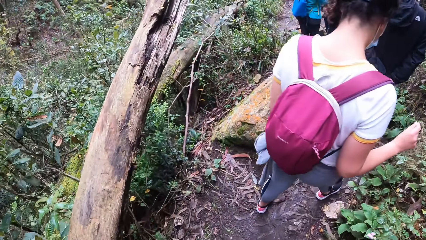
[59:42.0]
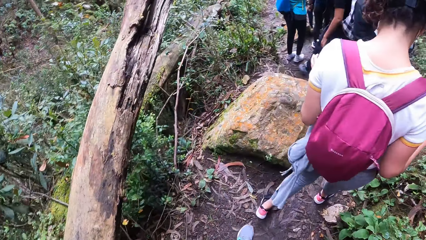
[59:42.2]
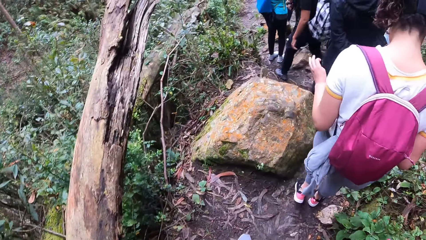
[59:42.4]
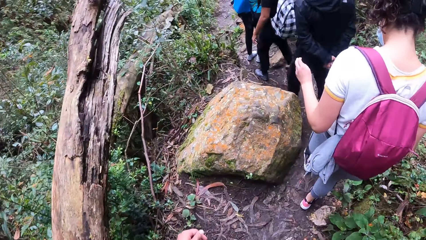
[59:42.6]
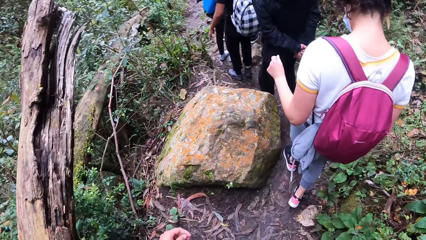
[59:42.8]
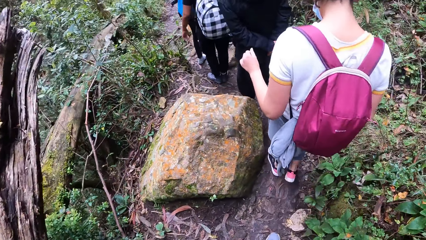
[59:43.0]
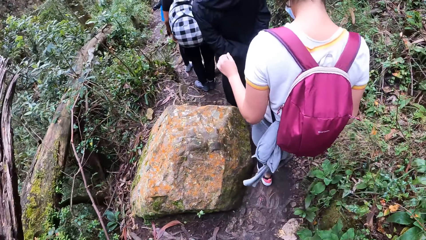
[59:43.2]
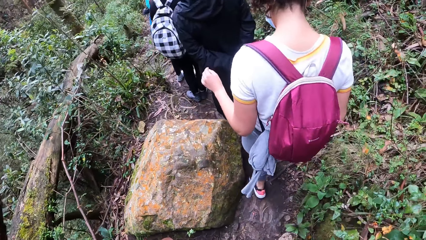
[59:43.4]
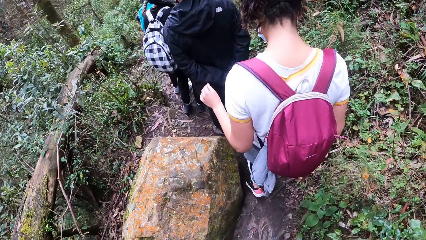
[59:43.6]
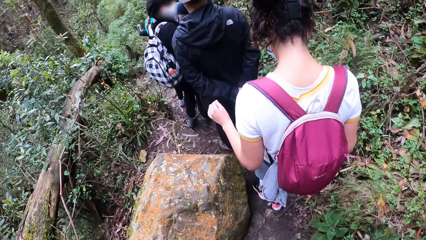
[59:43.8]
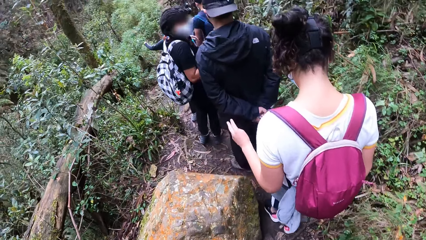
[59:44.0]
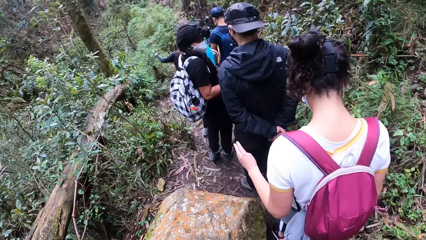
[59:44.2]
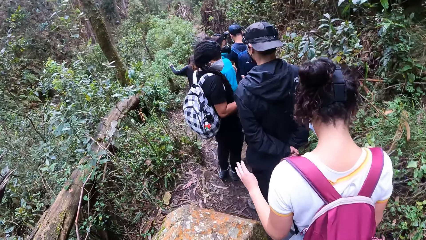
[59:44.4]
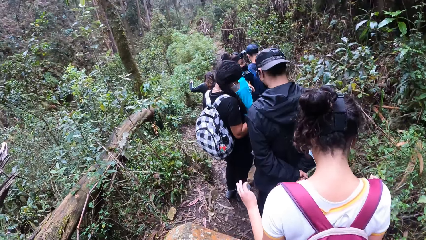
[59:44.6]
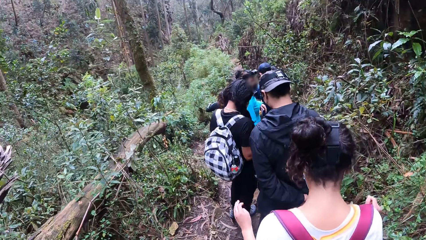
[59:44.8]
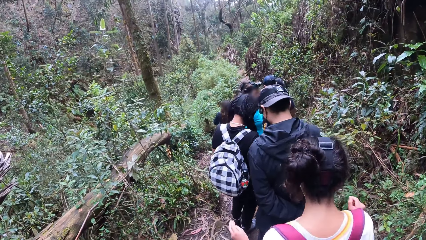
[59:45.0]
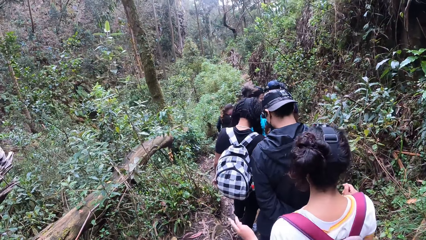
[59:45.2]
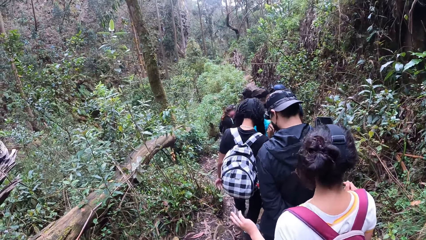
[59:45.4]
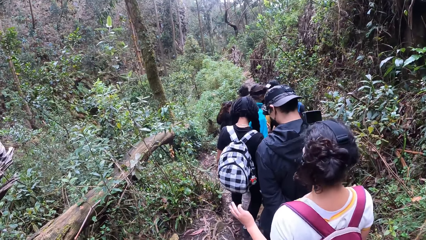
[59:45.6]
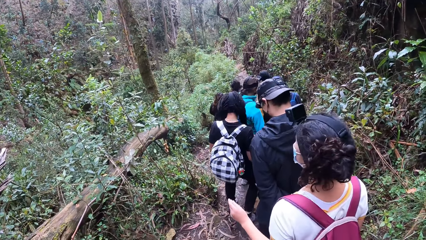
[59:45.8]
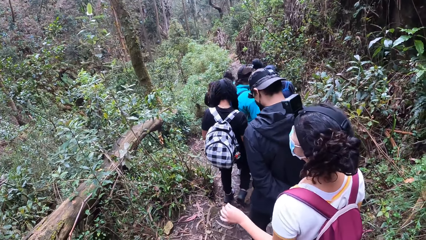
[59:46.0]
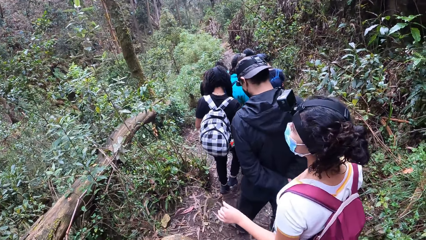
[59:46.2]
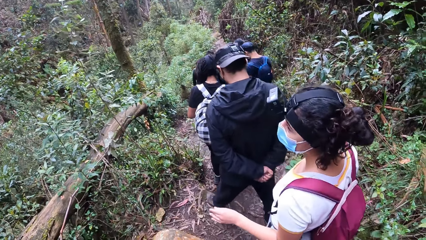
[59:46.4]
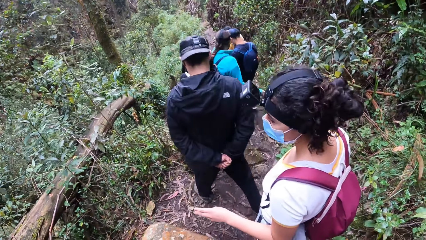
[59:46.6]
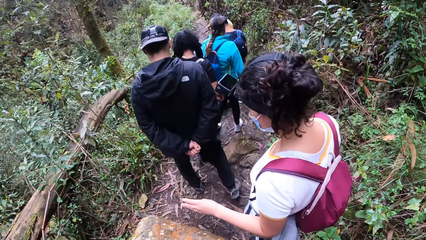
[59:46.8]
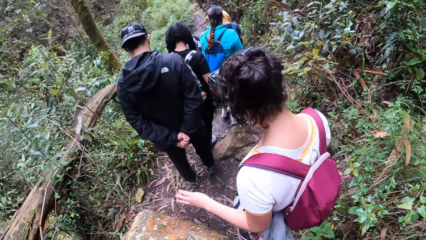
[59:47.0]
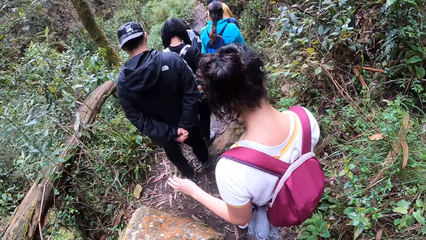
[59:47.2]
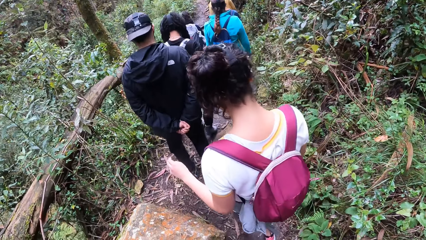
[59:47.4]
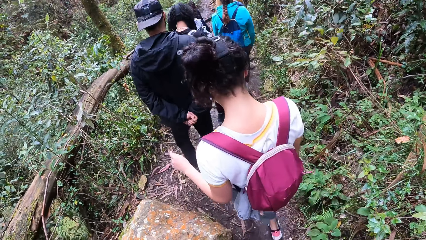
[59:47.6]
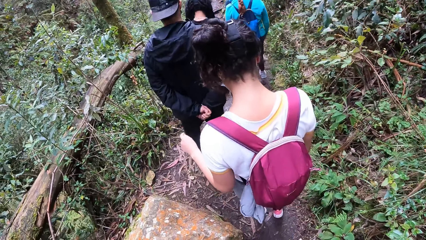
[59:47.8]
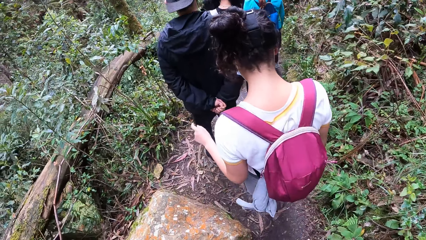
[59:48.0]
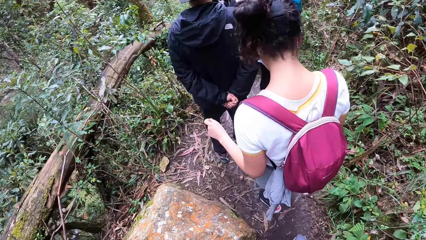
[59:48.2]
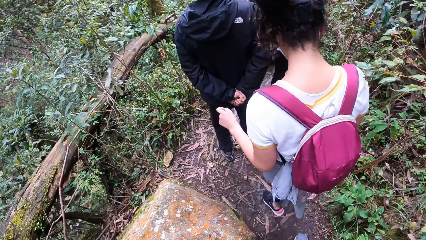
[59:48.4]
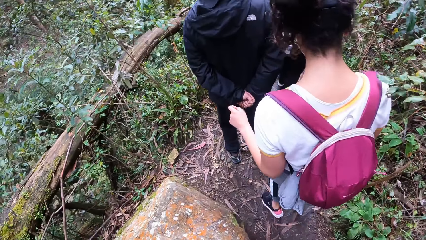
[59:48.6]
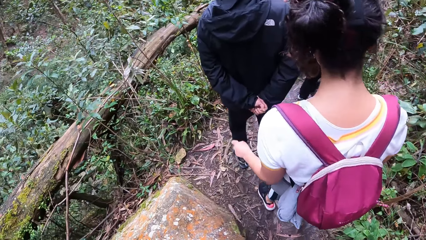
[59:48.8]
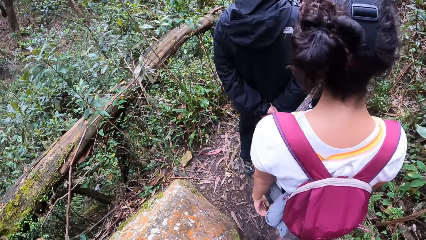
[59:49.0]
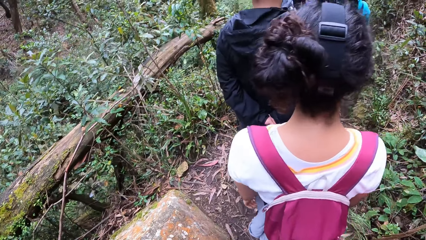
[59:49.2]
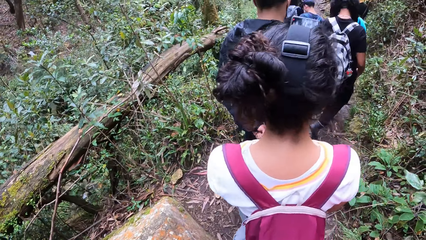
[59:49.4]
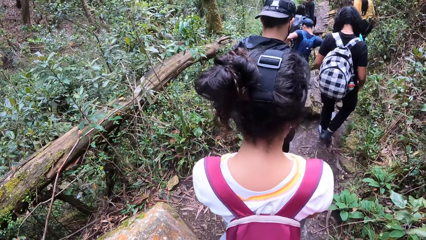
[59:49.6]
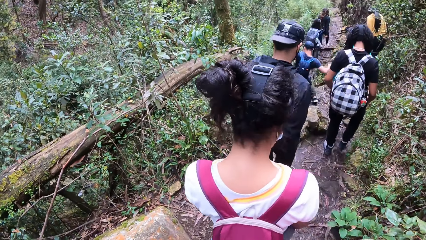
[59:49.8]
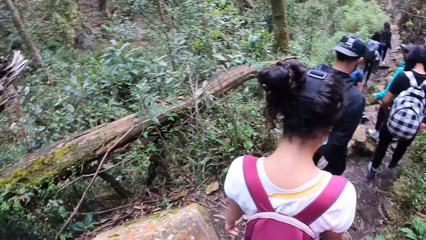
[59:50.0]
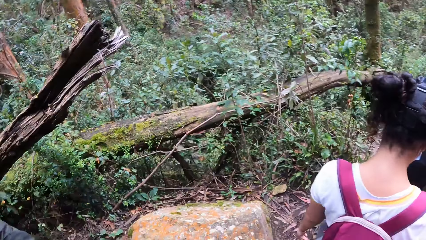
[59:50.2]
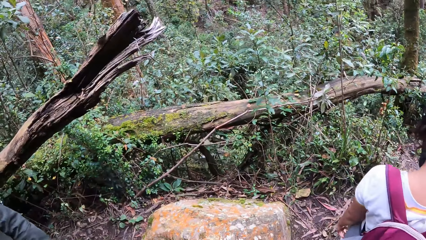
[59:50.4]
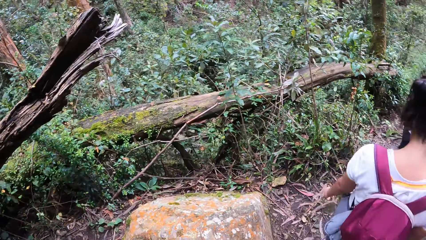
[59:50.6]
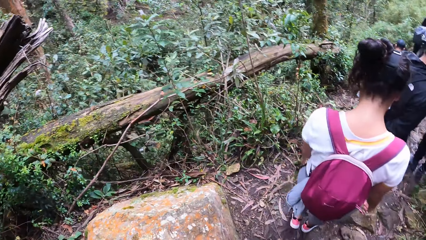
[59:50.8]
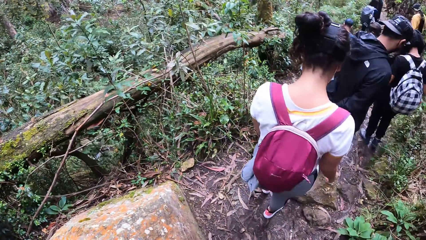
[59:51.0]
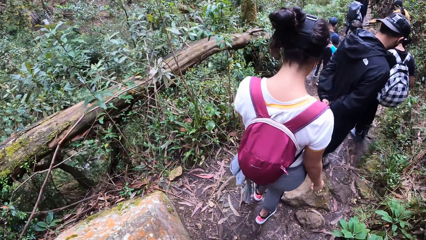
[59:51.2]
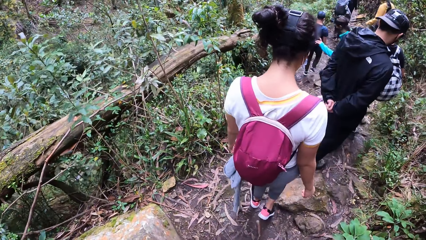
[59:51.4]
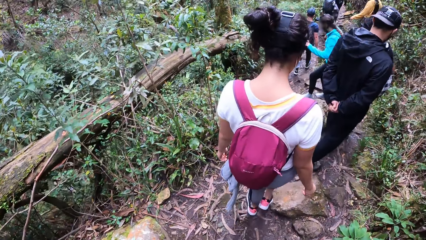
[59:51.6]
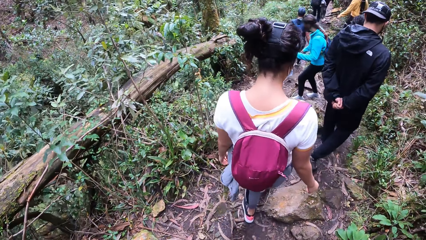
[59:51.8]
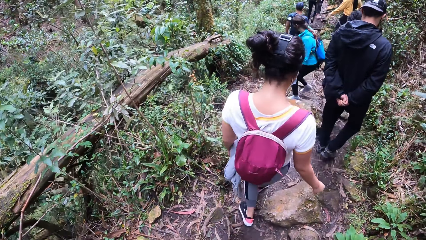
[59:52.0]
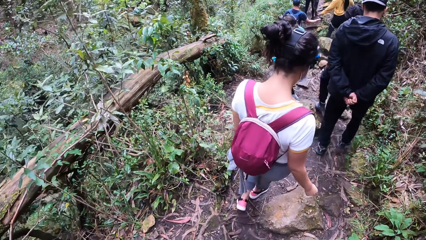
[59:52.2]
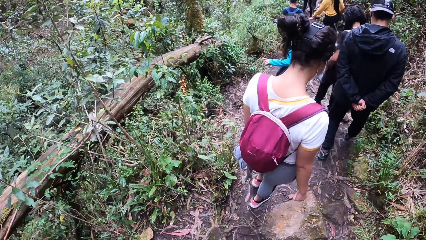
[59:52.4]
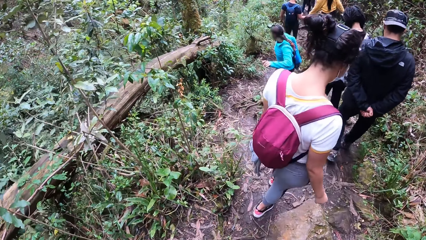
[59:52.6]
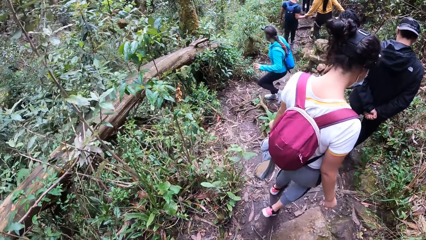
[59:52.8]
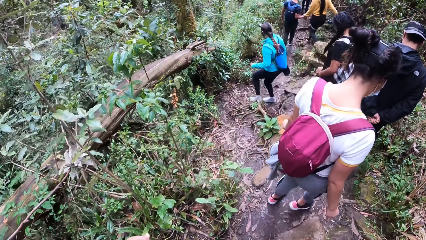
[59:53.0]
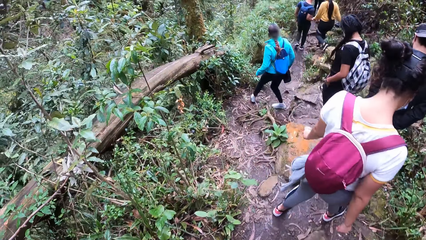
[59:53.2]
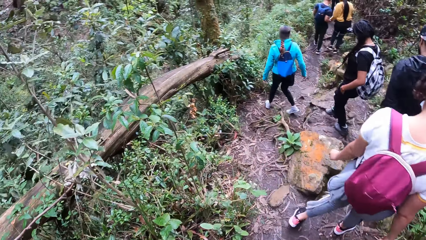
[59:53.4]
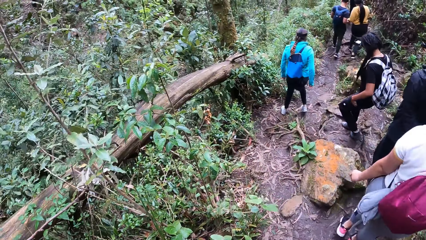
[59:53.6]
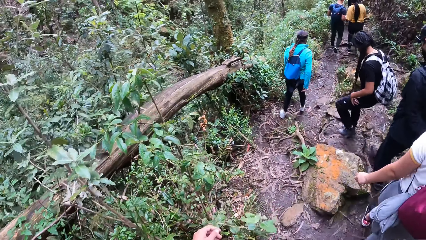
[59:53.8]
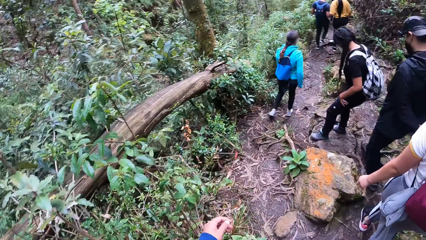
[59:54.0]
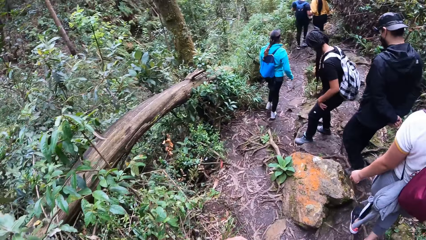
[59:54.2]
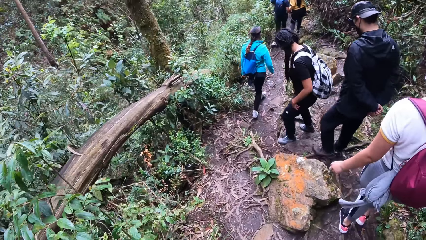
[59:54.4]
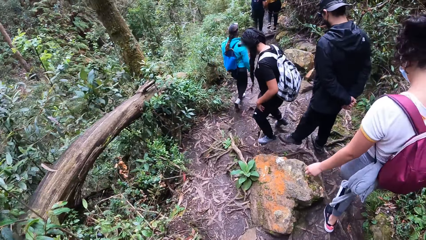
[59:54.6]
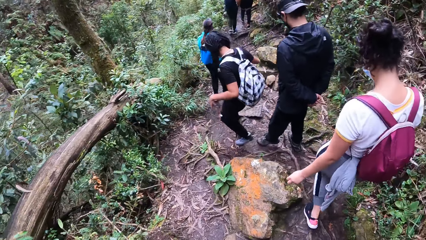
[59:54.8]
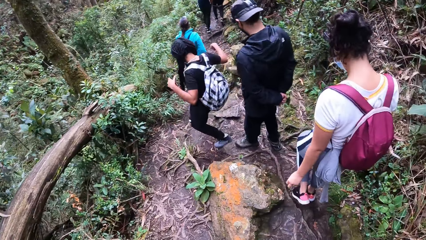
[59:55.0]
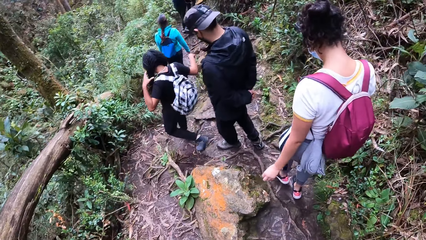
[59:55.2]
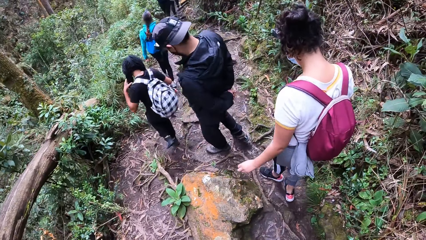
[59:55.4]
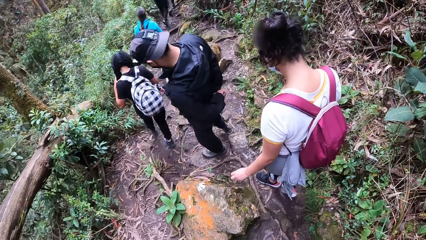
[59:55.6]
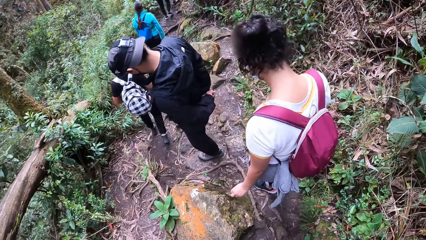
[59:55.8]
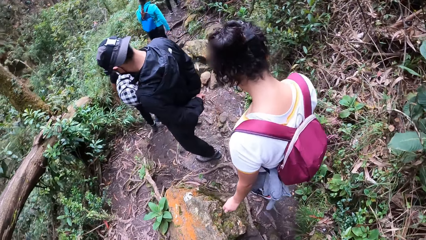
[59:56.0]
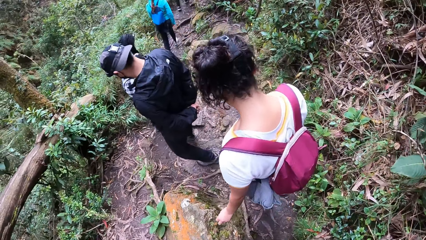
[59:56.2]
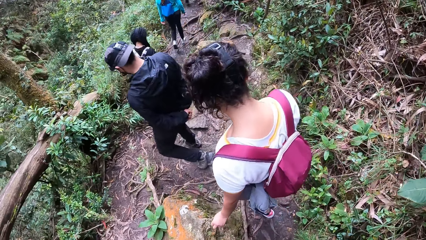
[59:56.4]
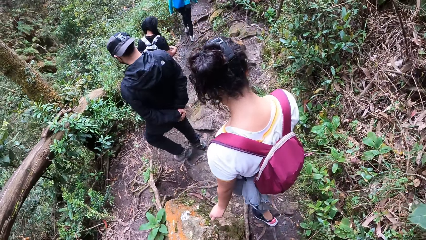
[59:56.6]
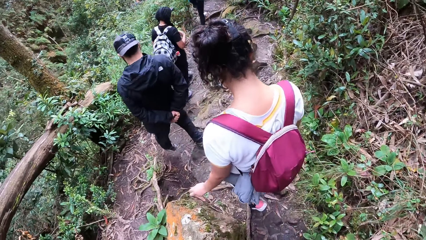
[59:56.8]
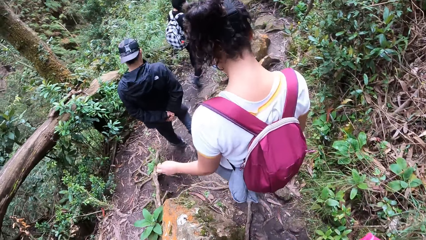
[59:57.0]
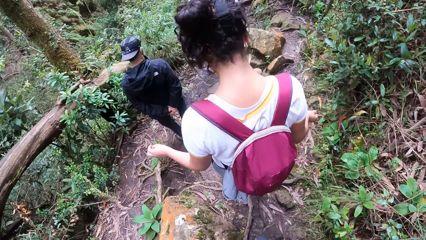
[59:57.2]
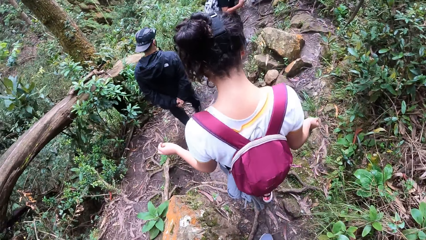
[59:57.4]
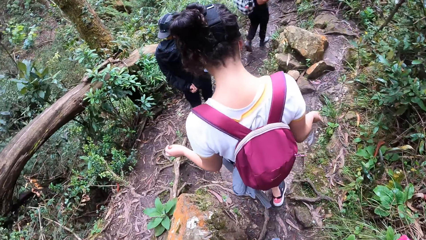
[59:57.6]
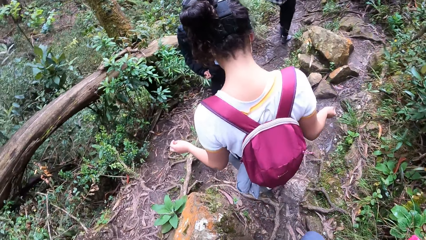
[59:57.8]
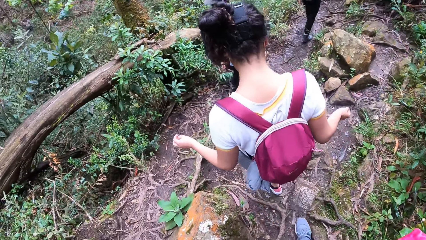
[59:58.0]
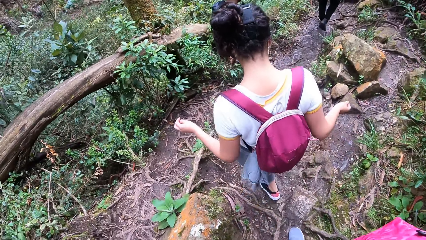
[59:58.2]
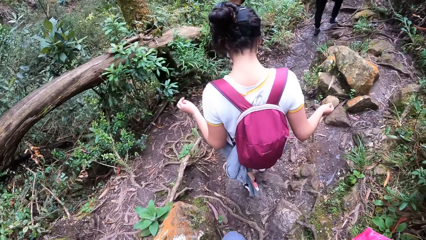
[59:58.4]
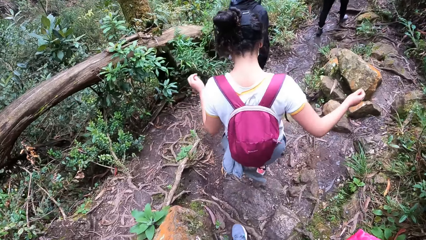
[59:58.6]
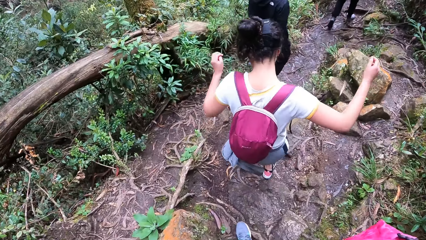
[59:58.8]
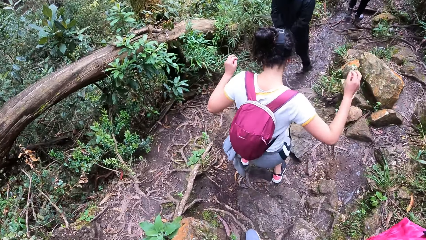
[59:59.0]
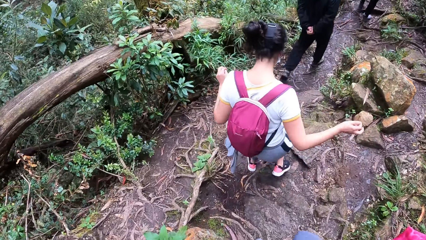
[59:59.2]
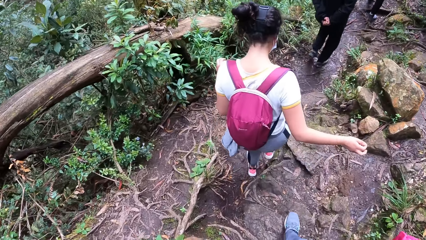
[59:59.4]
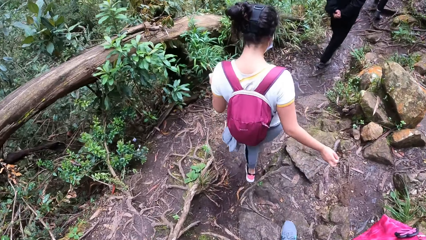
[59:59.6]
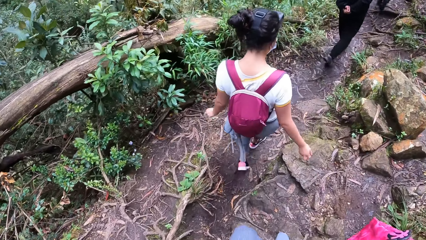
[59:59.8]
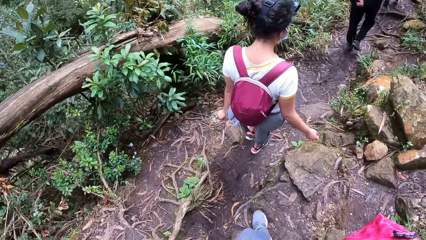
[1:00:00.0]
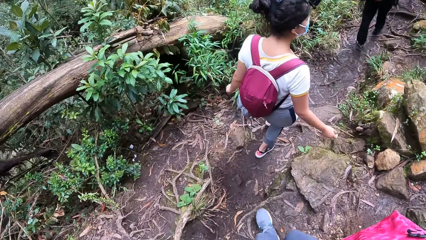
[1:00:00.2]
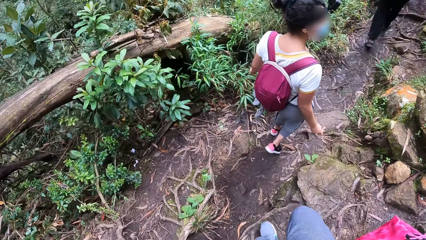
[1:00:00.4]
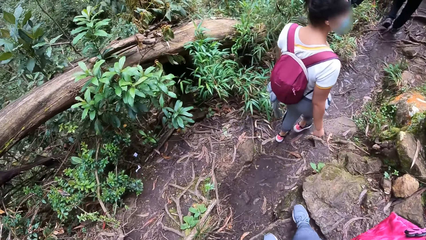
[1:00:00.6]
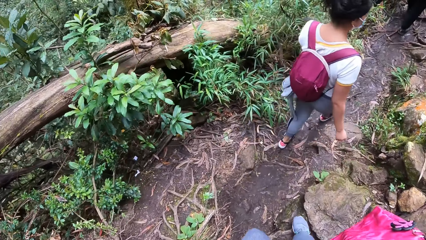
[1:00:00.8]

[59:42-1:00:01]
A man walks on the pathway. The man holds the woman with his right hand. Another woman holds her hair with her left hand.
